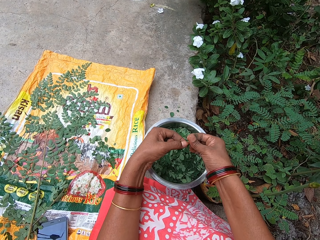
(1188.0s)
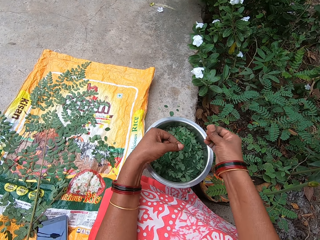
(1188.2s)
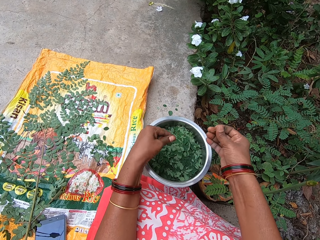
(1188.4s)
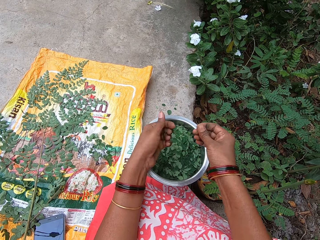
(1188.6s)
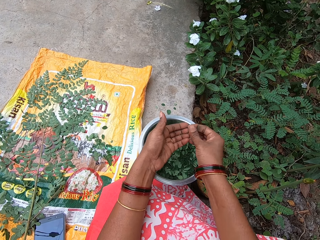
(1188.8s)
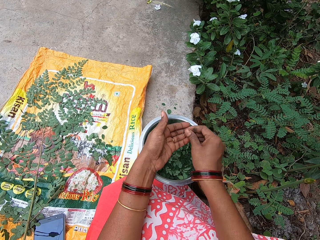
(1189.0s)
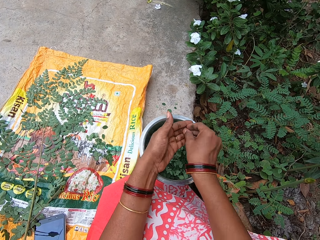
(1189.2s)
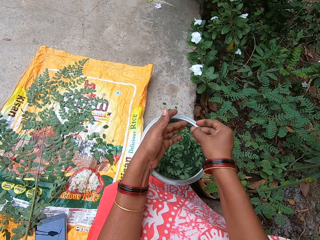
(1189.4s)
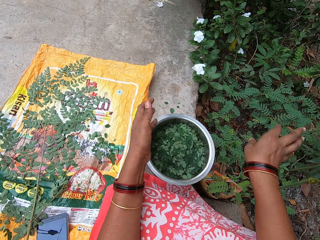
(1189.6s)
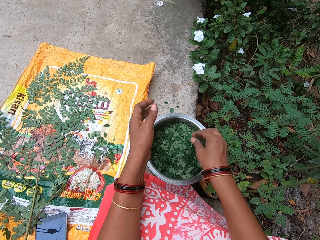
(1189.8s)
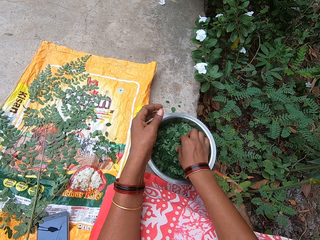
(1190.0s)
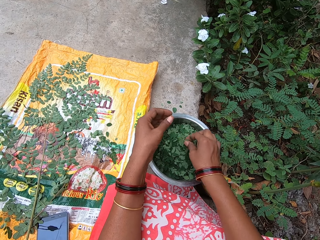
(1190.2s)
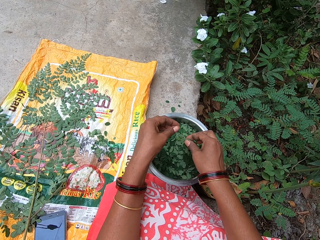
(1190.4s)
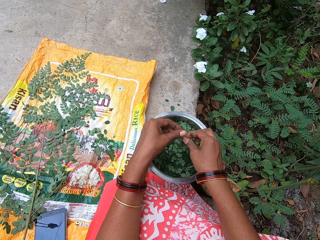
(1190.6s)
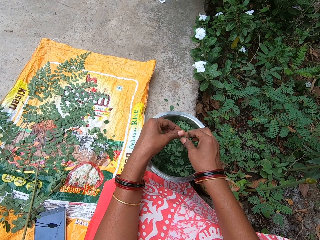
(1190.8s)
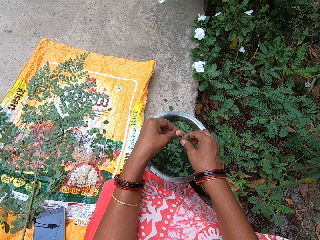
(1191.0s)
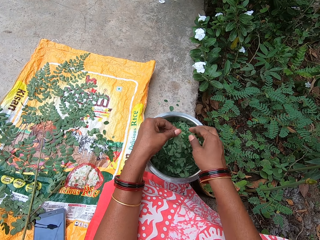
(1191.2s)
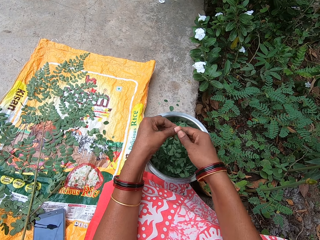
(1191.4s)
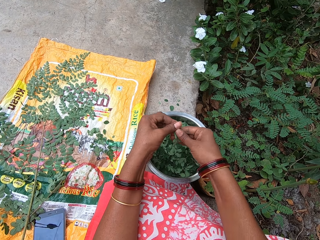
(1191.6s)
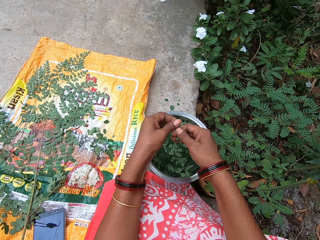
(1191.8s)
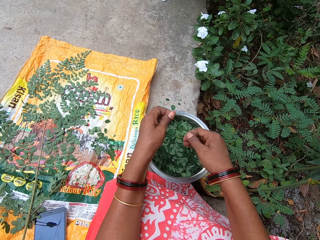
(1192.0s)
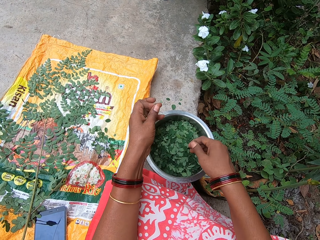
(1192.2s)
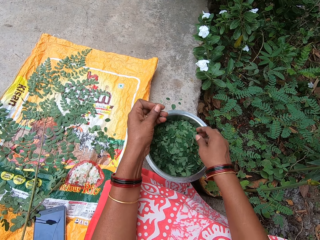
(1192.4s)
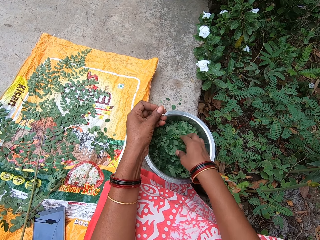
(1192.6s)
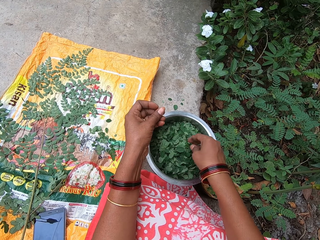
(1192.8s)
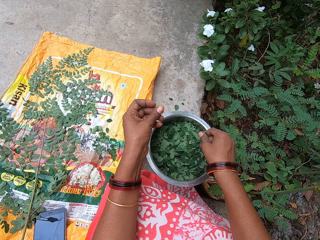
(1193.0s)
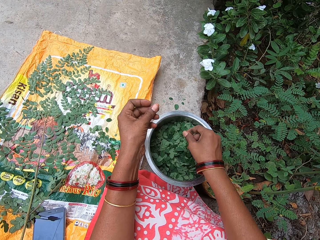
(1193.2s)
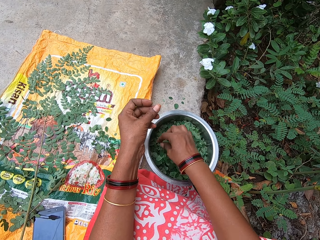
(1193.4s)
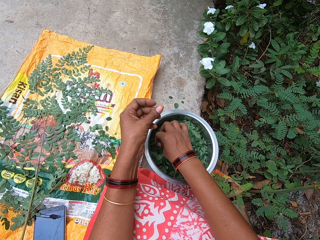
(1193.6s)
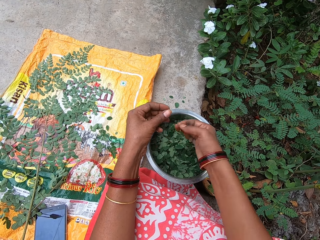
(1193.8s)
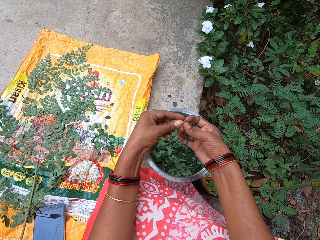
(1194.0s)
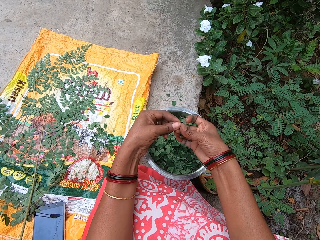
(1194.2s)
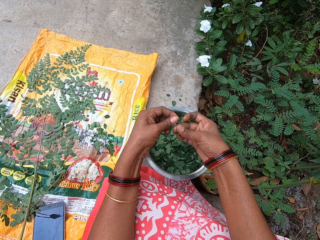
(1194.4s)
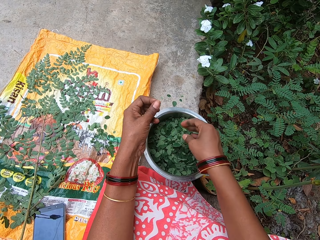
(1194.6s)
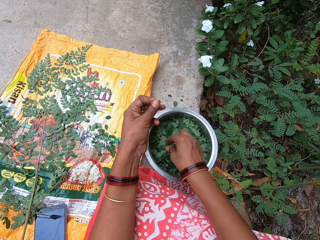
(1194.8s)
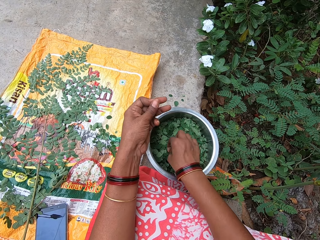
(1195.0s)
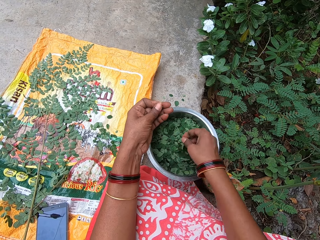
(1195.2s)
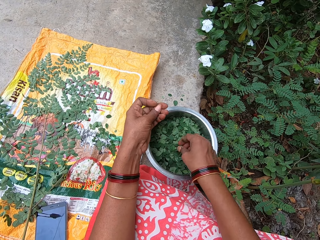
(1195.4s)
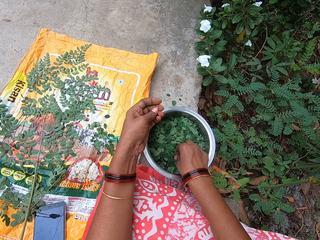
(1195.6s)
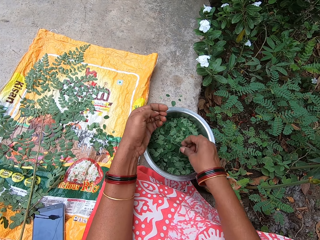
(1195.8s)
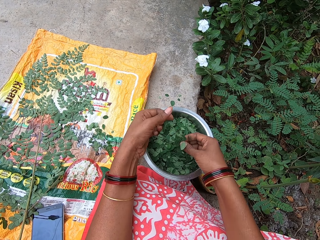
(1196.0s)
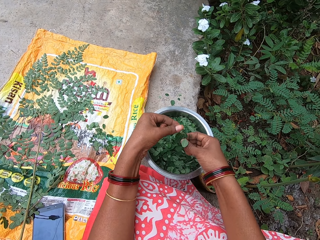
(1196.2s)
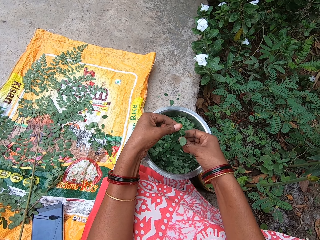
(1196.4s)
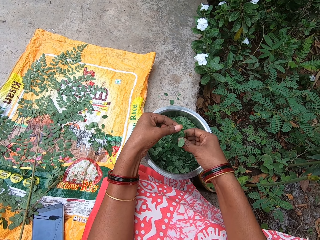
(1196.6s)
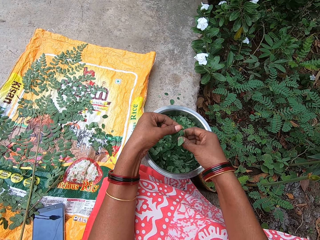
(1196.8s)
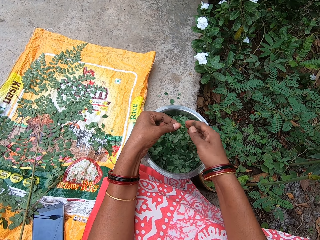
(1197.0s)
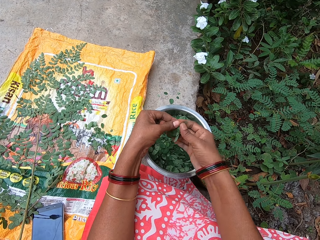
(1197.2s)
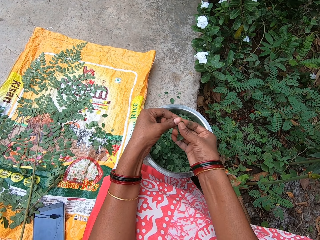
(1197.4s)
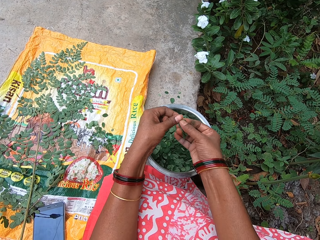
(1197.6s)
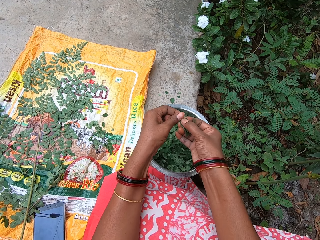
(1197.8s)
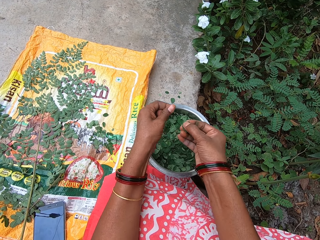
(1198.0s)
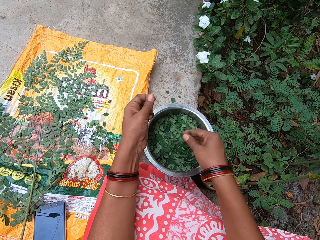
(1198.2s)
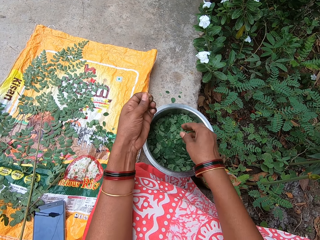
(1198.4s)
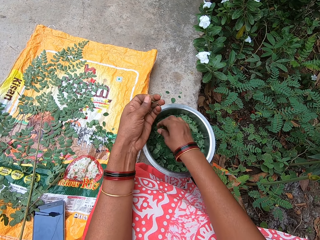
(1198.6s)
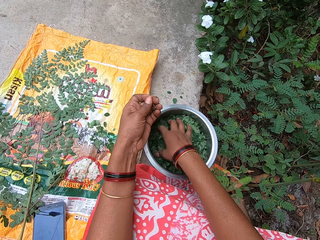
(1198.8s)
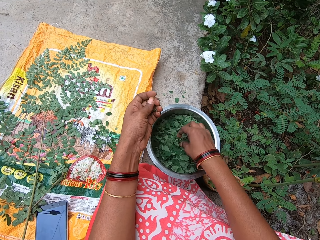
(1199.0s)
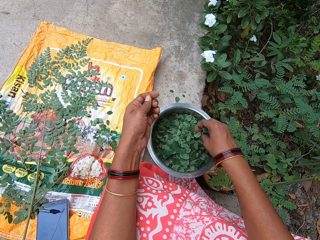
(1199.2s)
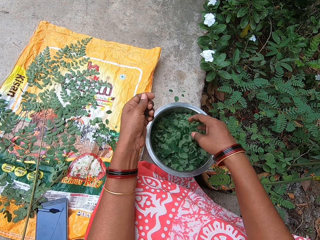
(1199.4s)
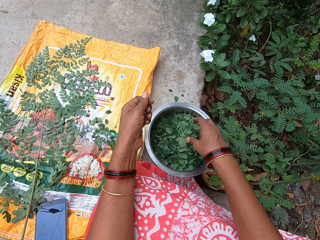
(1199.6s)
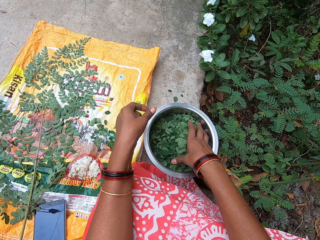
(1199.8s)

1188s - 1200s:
The camera wearer cuts leaves from the stalk. She drops the leaves into the bowl on the ground with her left hand. She touches her left hand with the petiole in her right hand. She tosses the petiole in her right hand to the ground. She takes a petiole from the bowl on the ground with her right hand. She picks leaves in a pot. She holds the petiole in her right hand with her left hand. She removes leaves from the petiole in her left hand with her right hand. She cuts leaves from the stalk. She puts the leaves into the bowl on the ground with her right hand. She nudges leaves in the bowl on the ground with her right hand. She picks leaves in the pot. She takes a petiole from the bowl on the ground with her right hand. She holds the petiole in her right hand with her left hand. She removes leaves from the petiole in her left hand with her right hand. She cuts leaves from the stalk. She drops the leaves into the bowl on the ground with her right hand. She picks a leaf from the bowl on the ground with her right hand. She drops the leaf into the bowl on the ground with her right hand. She takes a petiole from the bowl on the ground with her right hand. She takes the petiole from her right hand with her left hand. She removes leaves from the petiole in her left hand with her right hand. She cuts leaves from the stalk. She drops the leaves into the bowl on the ground with her right hand. She searches through leaves in the bowl with her right hand. She picks leaves in the pot.

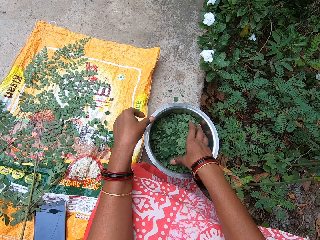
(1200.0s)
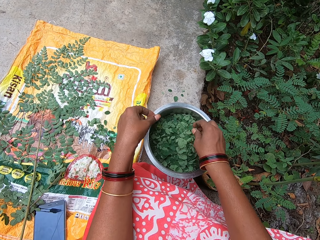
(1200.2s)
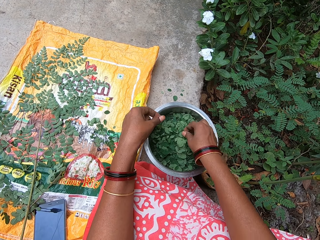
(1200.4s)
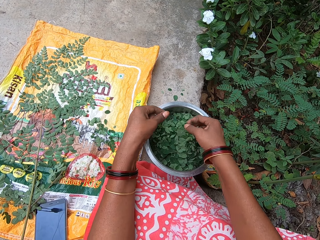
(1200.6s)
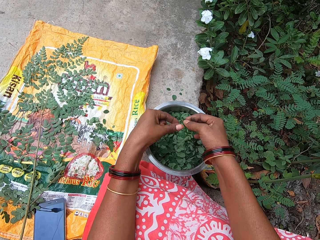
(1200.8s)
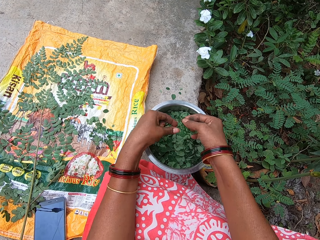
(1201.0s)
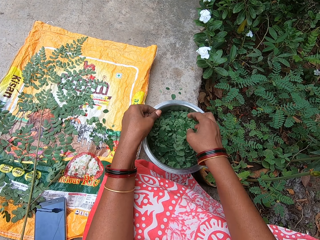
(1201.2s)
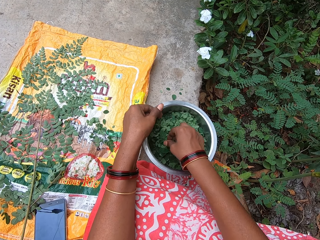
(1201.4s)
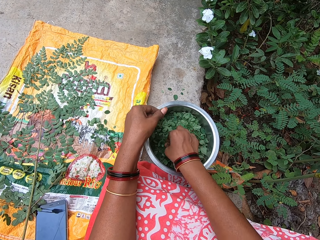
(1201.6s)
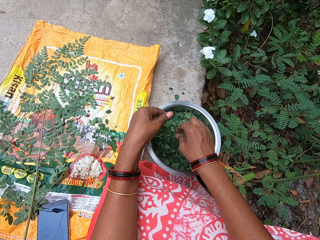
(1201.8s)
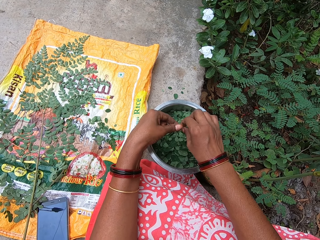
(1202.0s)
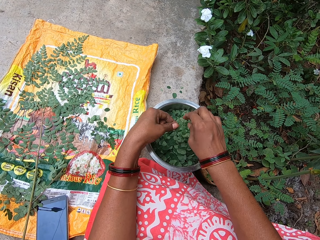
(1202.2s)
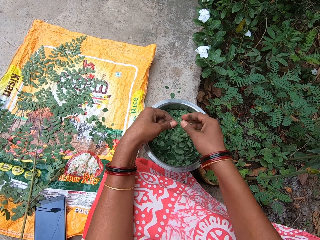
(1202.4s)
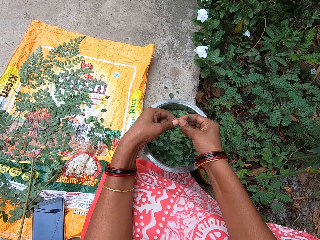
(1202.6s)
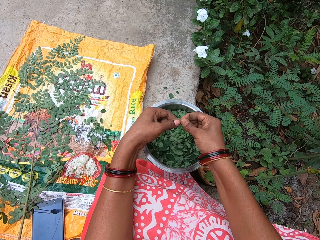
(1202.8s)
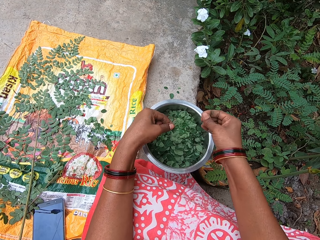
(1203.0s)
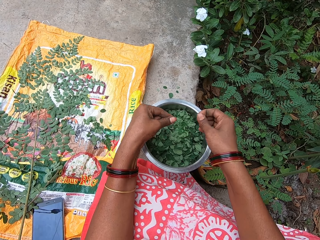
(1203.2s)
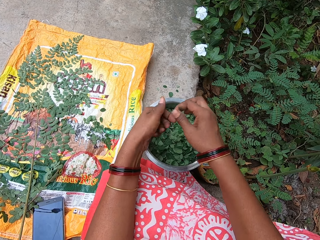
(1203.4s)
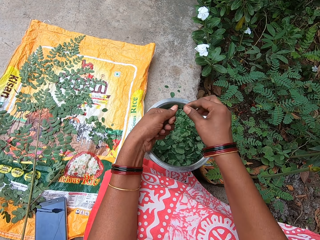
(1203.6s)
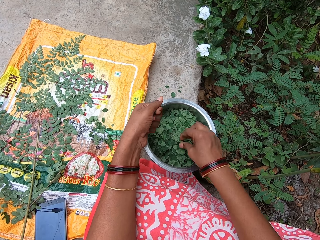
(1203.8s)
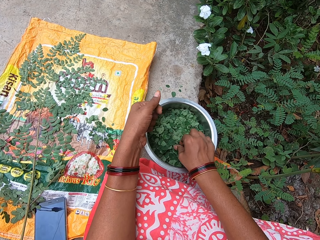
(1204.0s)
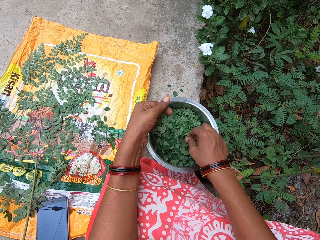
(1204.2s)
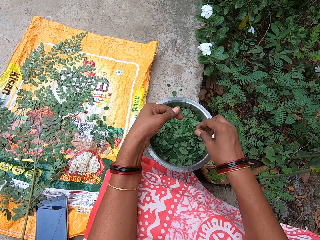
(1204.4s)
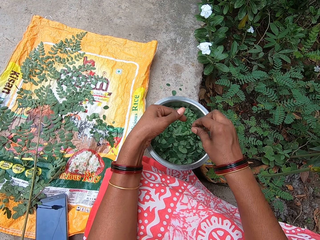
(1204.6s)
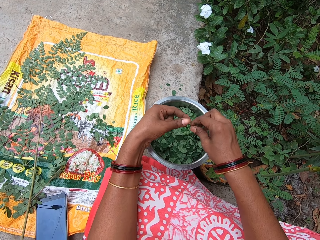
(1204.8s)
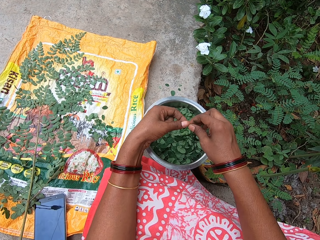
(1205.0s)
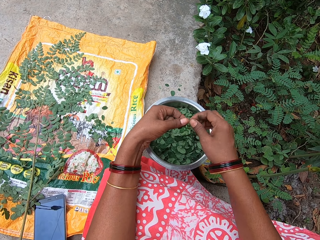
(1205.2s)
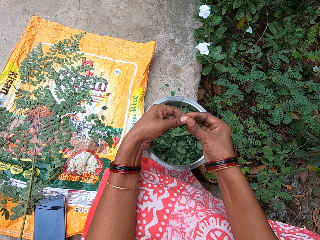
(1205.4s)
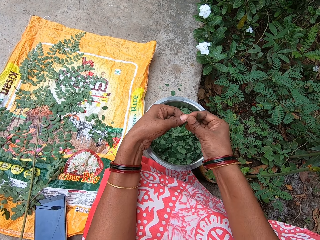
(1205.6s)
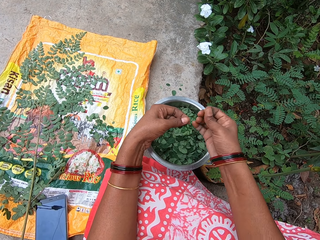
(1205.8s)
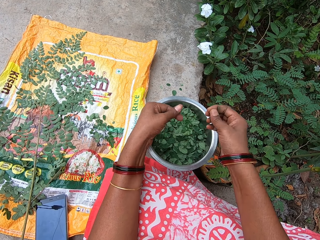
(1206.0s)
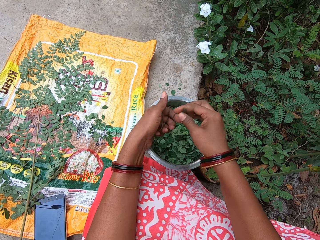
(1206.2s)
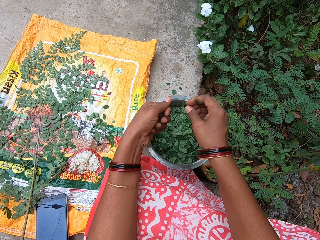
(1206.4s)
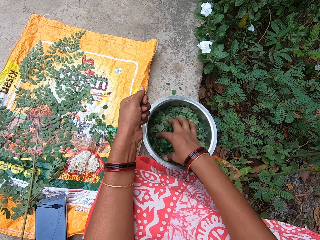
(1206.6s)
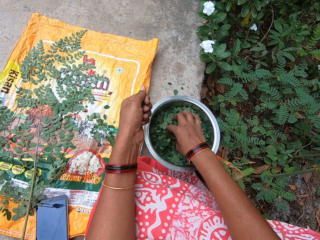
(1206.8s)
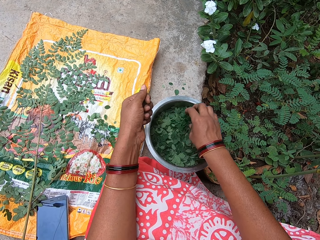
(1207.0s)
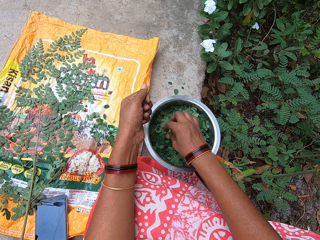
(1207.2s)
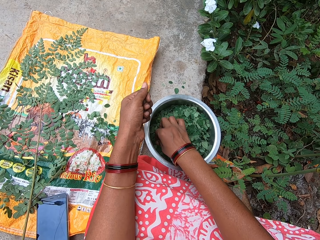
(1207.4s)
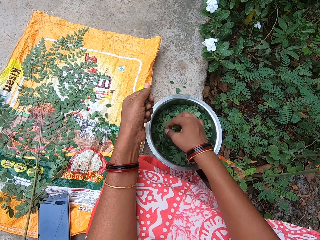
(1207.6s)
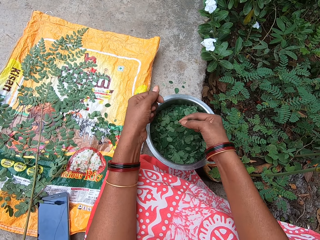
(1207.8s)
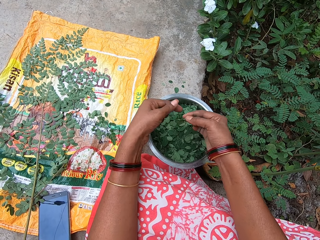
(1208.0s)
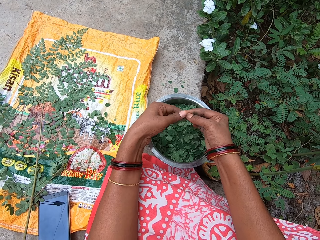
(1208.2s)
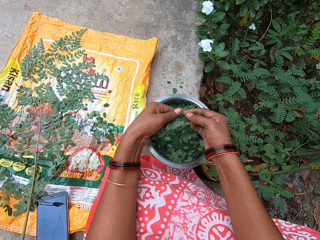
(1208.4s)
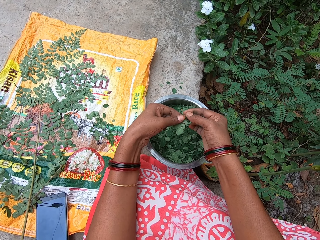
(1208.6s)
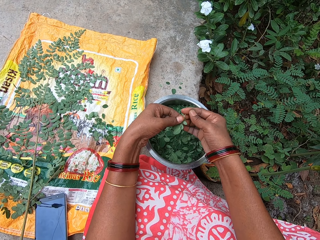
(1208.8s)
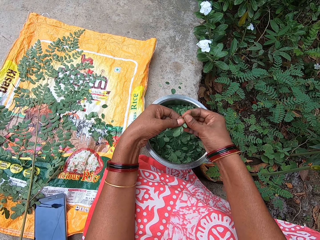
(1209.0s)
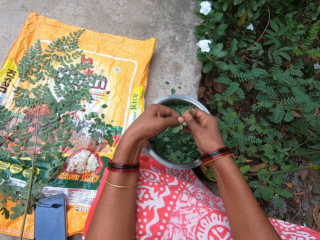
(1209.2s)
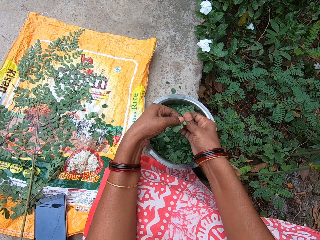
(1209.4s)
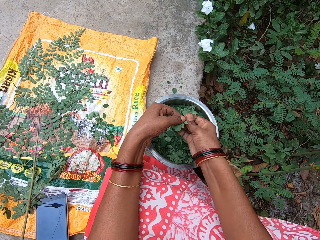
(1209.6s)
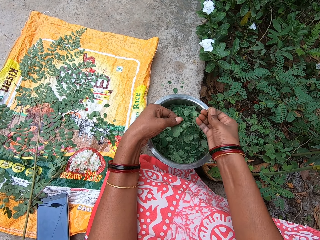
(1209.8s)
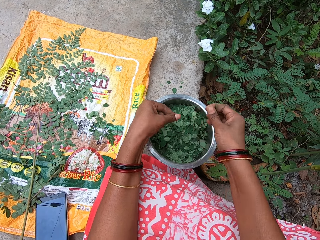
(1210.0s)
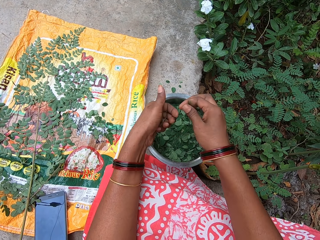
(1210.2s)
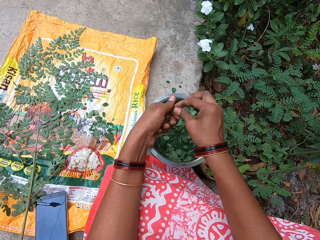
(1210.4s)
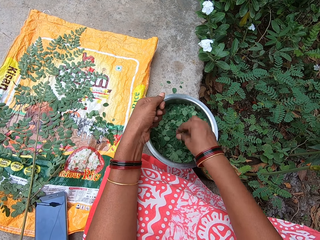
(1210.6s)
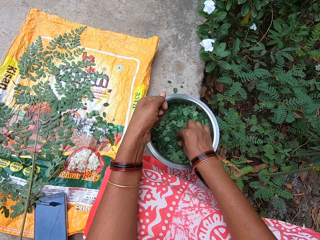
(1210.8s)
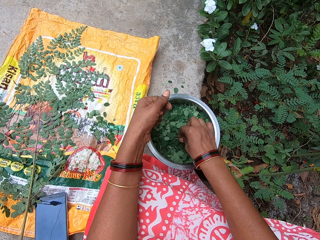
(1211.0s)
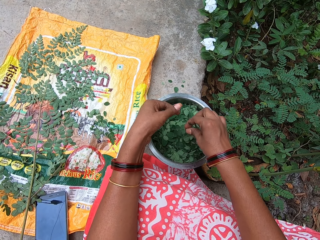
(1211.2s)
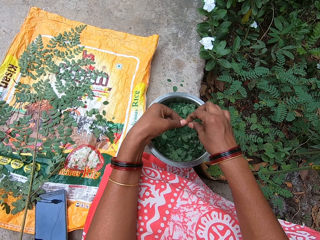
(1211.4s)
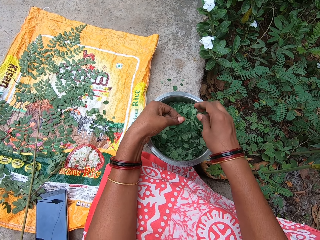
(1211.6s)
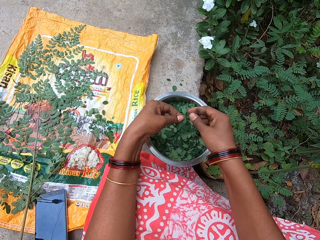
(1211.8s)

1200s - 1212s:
The camera wearer takes a leaf from the bowl on the ground with her right hand. She drops the leaf into the bowl on the ground with her right hand. She takes a petiole from the bowl on the ground with her right hand. She takes the petiole from her right hand with her left hand. She cuts leaves from the stalk. She holds the petiole in her left hand with her right hand. She removes leaves from the petiole in her right hand with her left hand. She drops the leaves into the bowl on the ground with her left hand. She passes the petiole from her right hand to her left hand. She takes a petiole from the bowl on the ground with her right hand. She picks leaves in a pot. She takes the petiole from her right hand with her left hand. She holds the petiole in her left hand with her right hand. She cuts leaves from the stalk. She removes leaves from the petiole in her right hand with her left hand. She passes the petiole from her right hand to her left hand. She searches through leaves in the bowl on the ground with her right hand. She picks leaves in the pot. She takes a petiole from the bowl on the ground with her right hand. She holds the petiole in her right hand with her left hand. She breaks the petiole in her left hand with her right hand. She cuts leaves from the stalk. She puts the petiole into her left hand with her right hand. She takes a petiole from the bowl on the ground with her right hand. She picks leaves in the pot. She takes the petiole from her right hand with her left hand.
